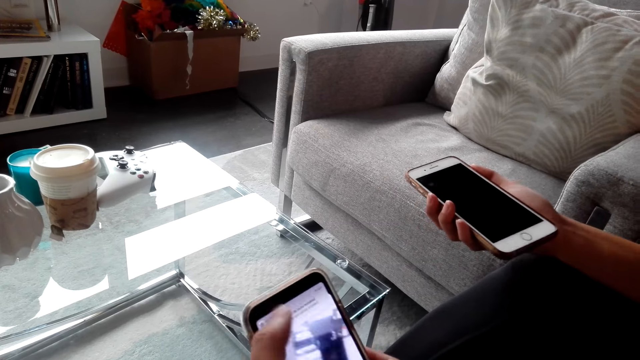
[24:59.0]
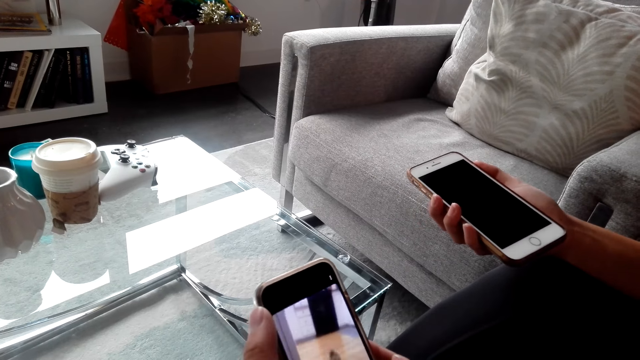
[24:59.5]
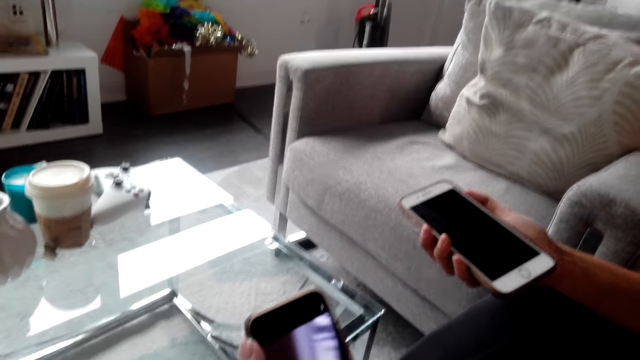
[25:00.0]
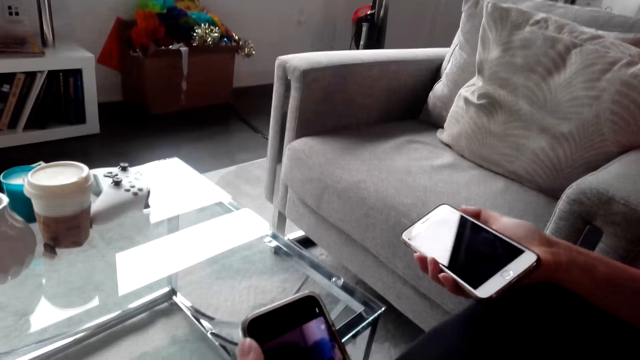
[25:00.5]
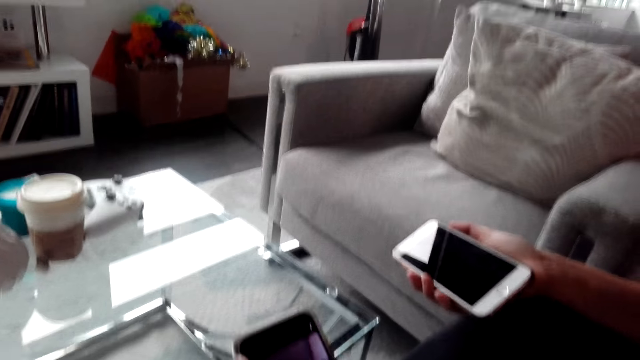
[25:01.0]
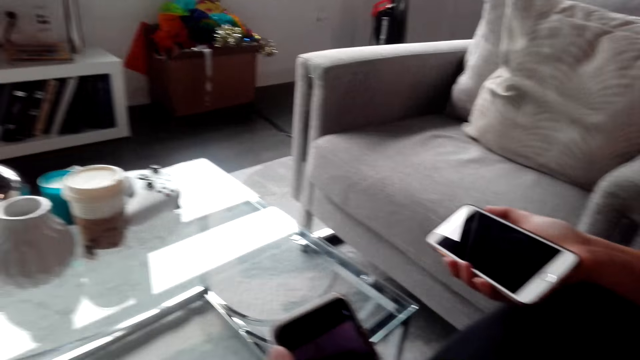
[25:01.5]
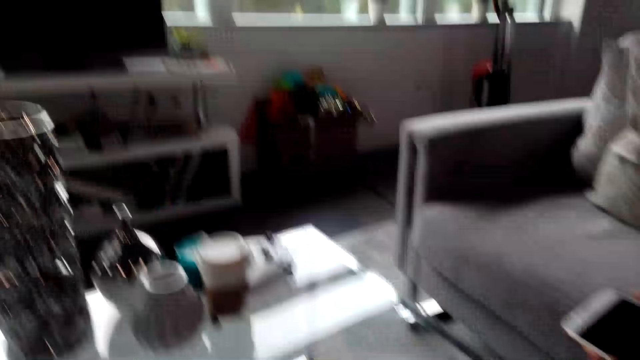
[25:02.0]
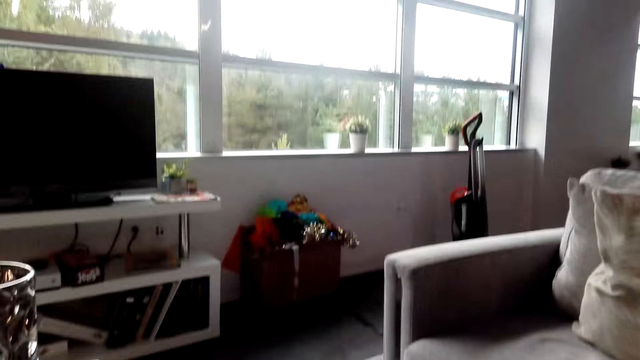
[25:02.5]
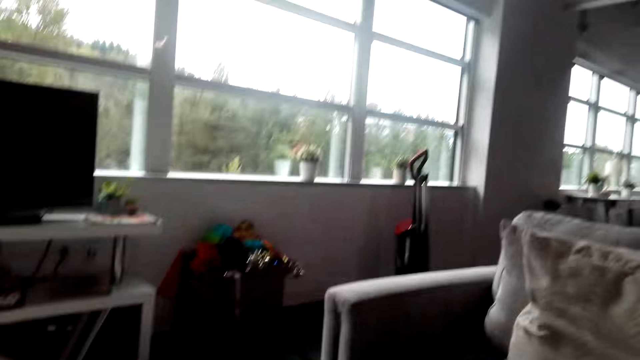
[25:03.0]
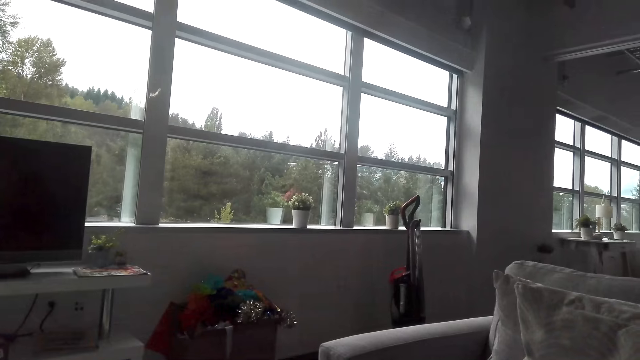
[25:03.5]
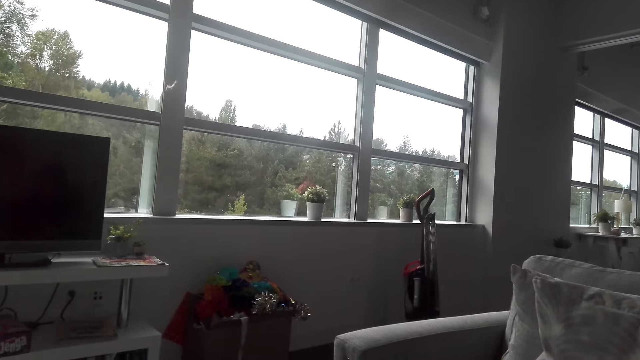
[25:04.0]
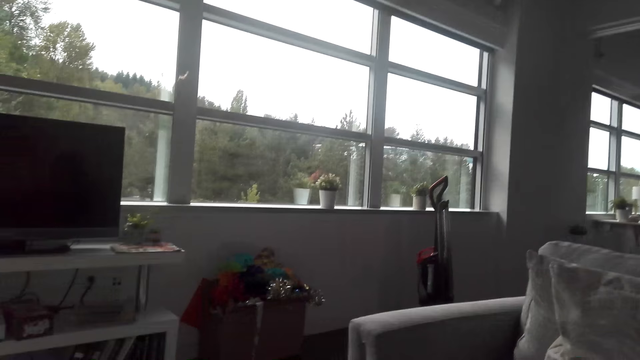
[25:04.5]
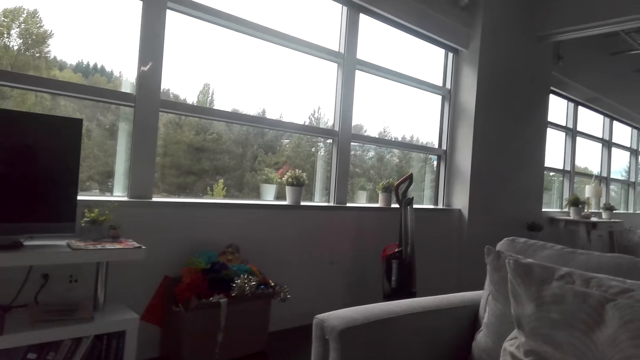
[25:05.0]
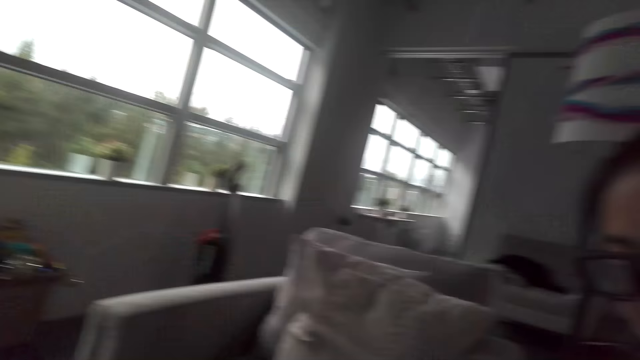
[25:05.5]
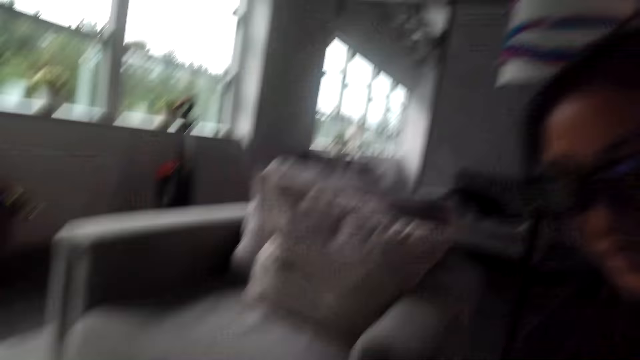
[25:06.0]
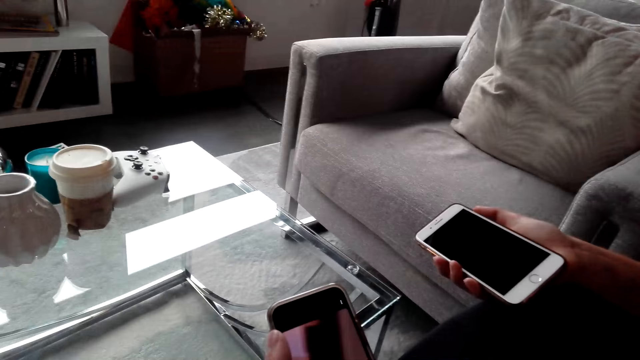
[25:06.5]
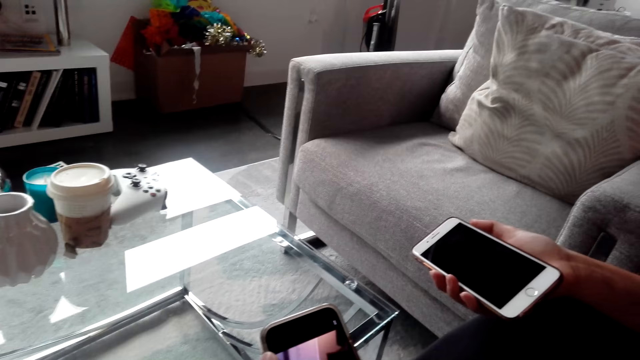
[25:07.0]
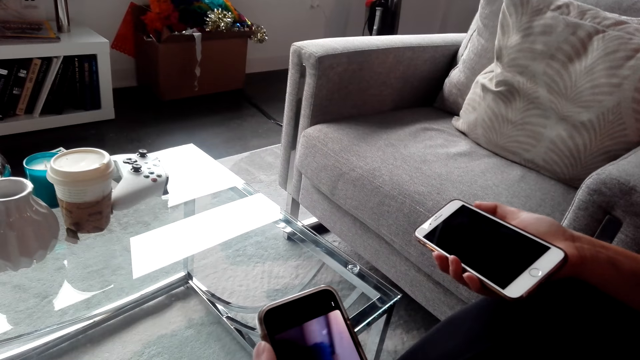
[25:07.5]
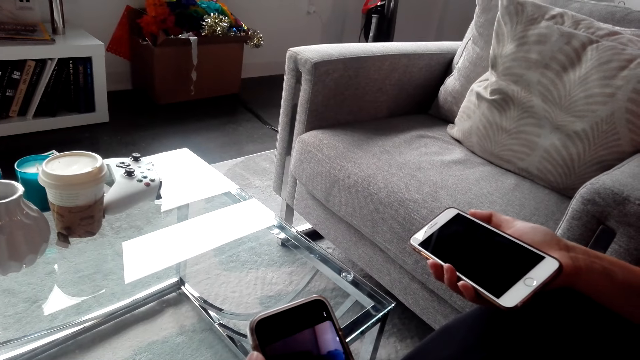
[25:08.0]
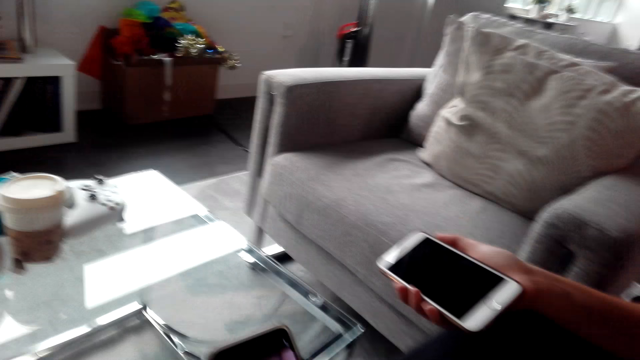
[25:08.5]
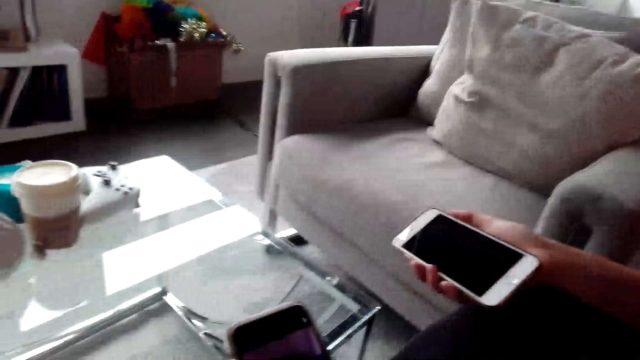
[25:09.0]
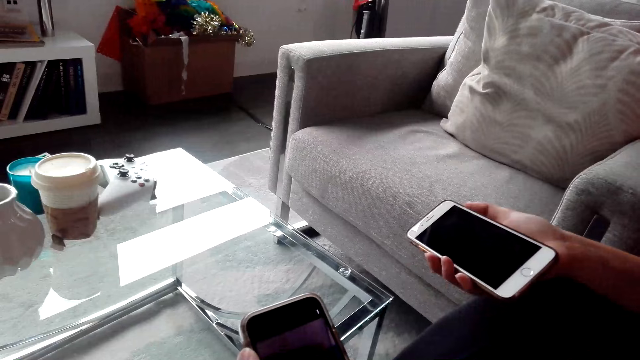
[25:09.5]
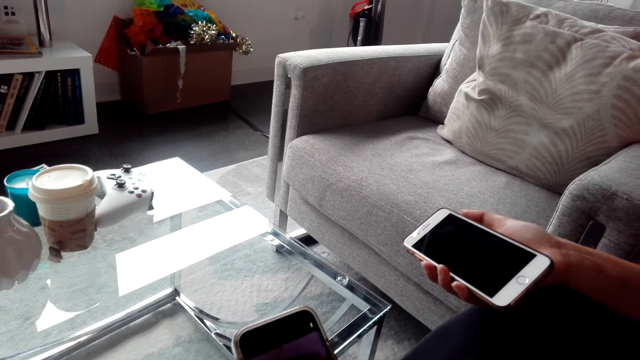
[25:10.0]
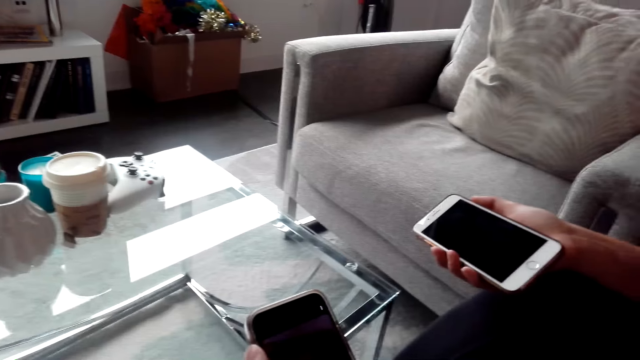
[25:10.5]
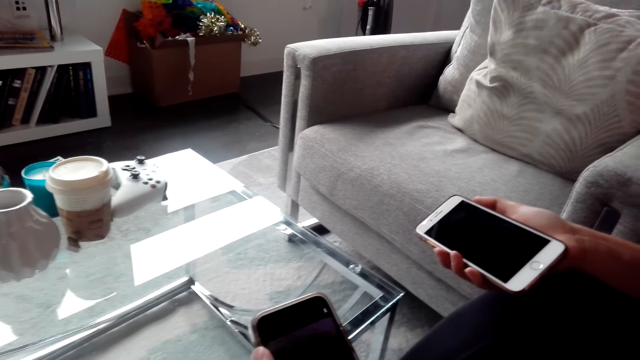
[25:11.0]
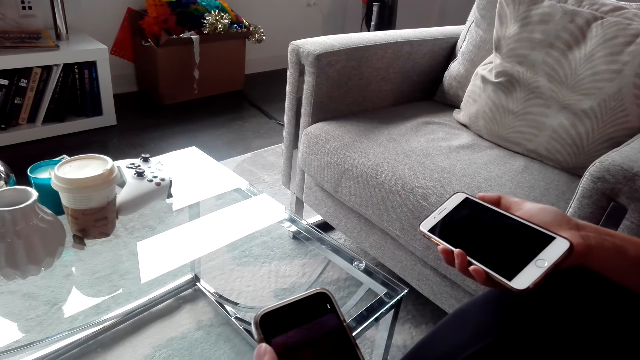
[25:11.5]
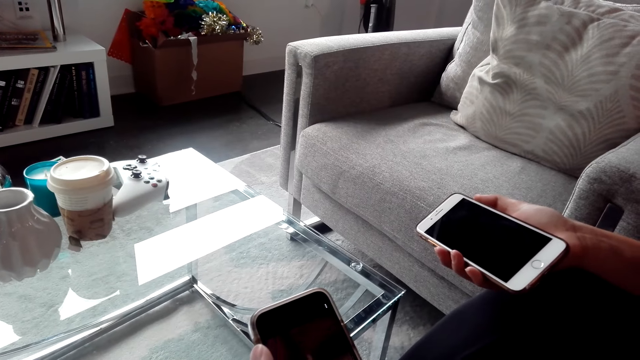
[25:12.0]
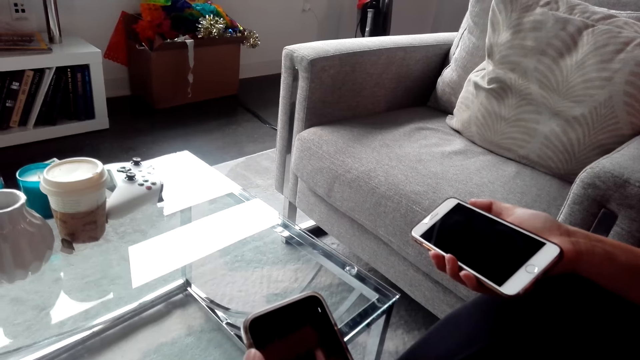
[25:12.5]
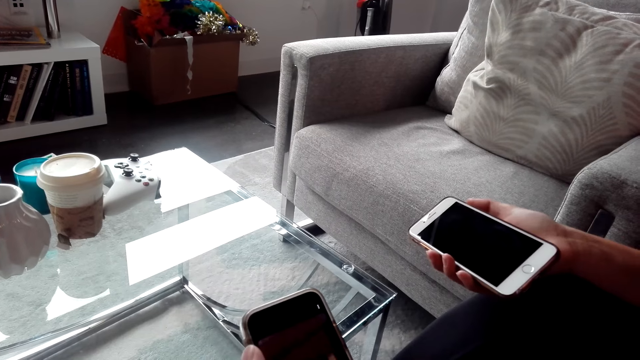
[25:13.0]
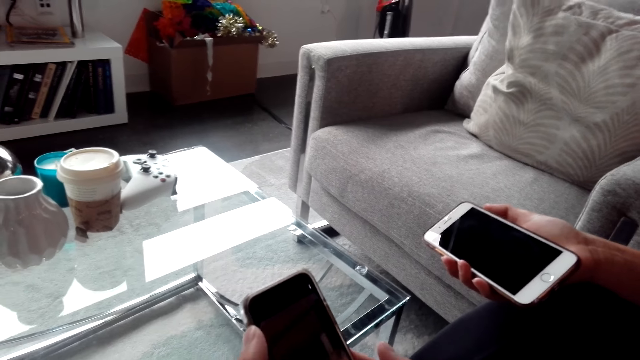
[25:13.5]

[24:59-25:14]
The camera wearer converses with a woman. The woman converses with the camera wearer. The camera wearer looks around the house. He looks at the window. The woman converses with the camera wearer. The camera wearer looks at the woman. The woman converses with the camera wearer. The camera wearer uses his phone. He converses with the woman.

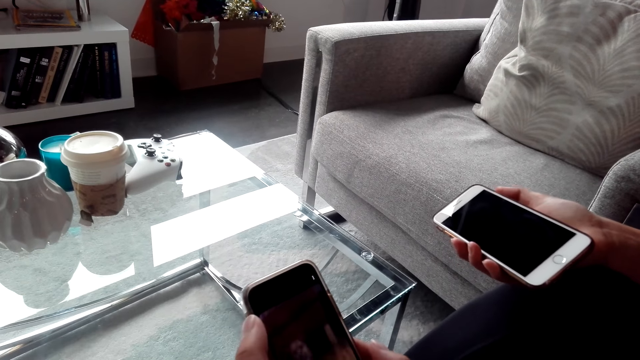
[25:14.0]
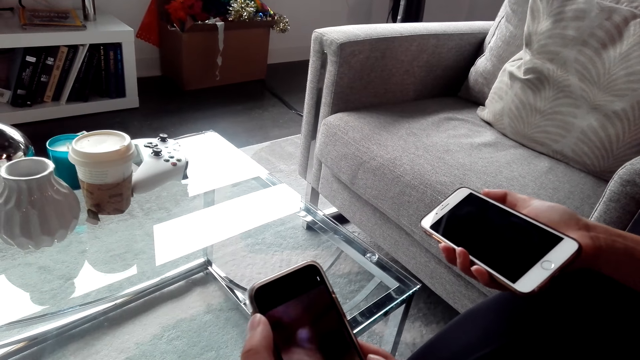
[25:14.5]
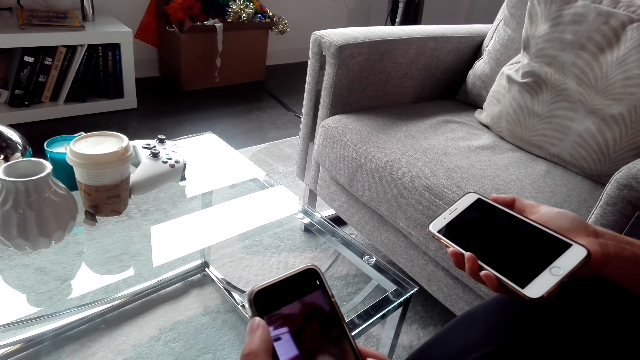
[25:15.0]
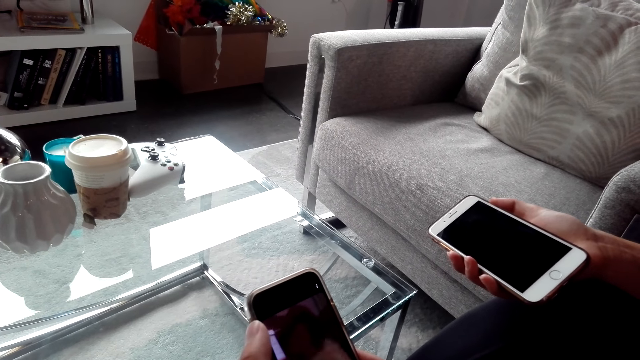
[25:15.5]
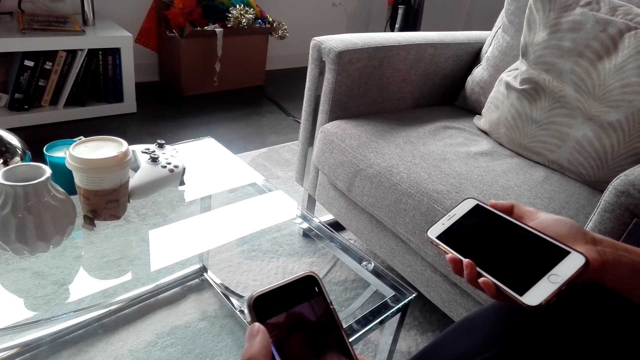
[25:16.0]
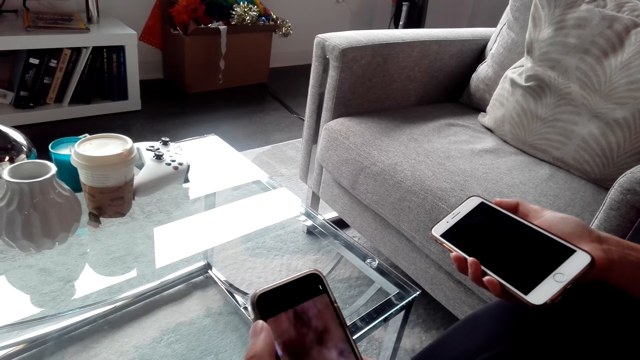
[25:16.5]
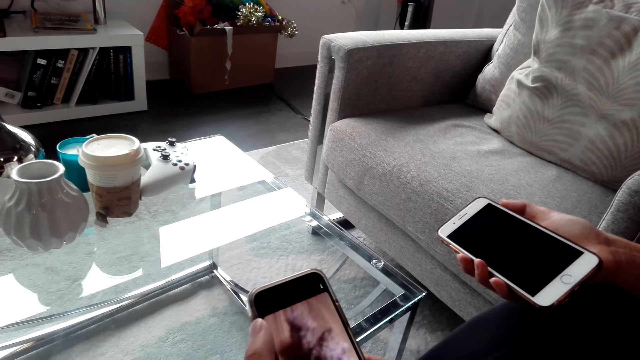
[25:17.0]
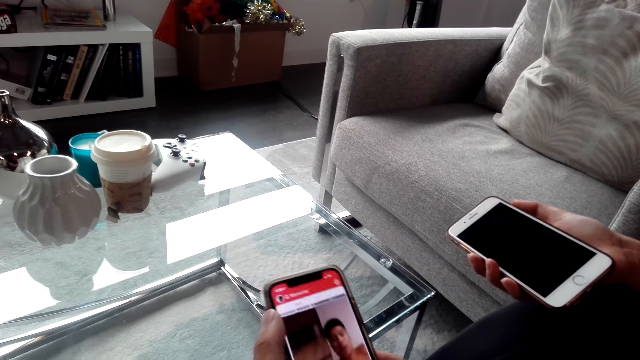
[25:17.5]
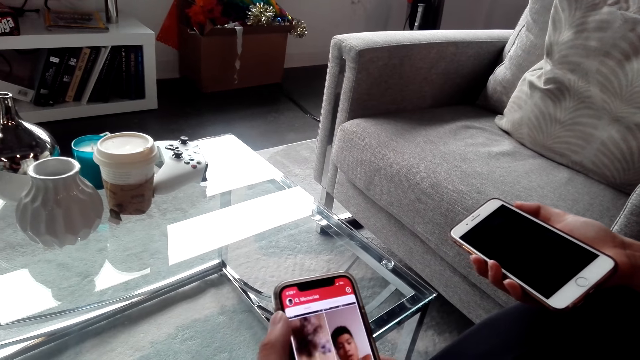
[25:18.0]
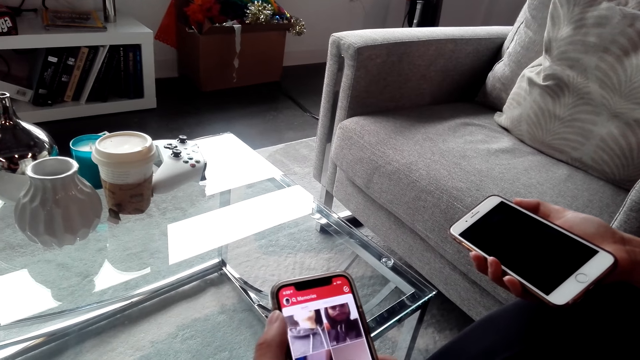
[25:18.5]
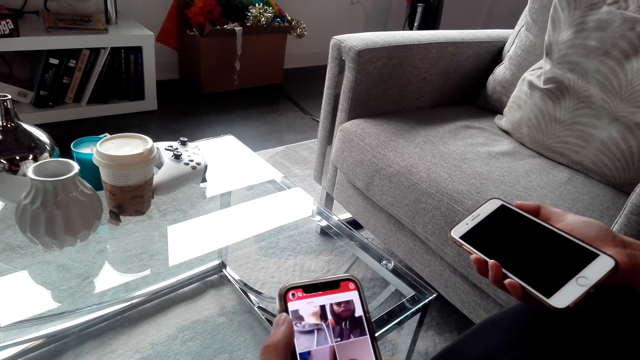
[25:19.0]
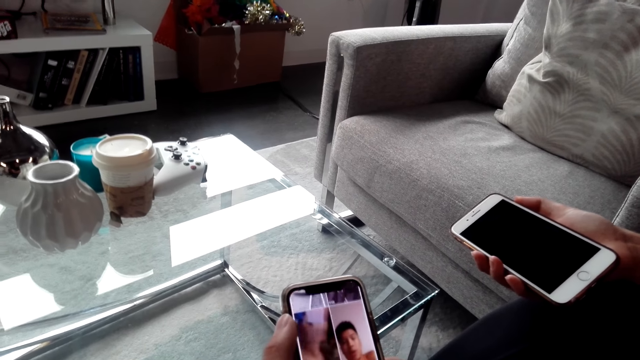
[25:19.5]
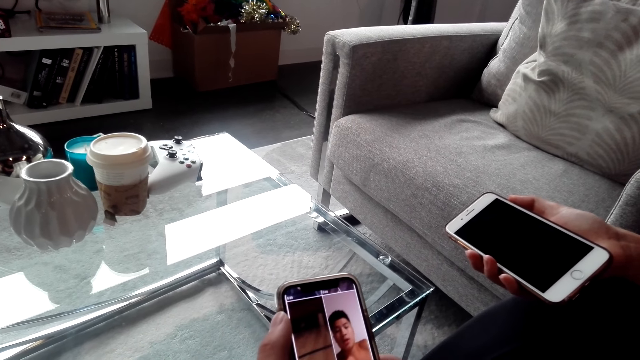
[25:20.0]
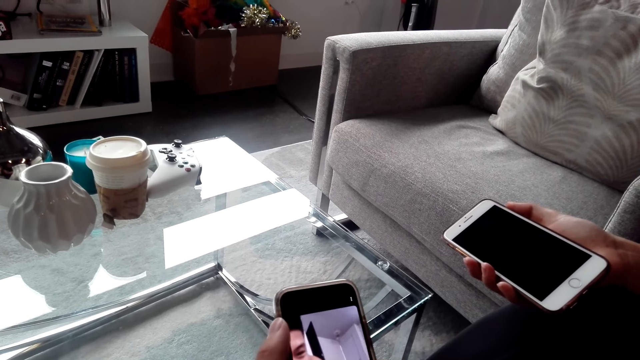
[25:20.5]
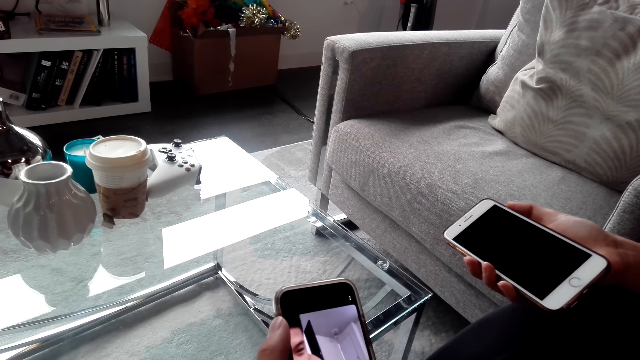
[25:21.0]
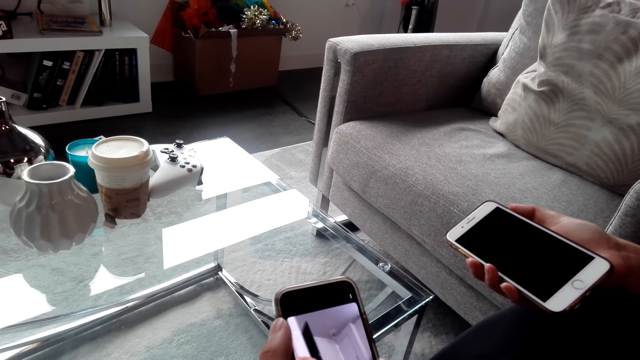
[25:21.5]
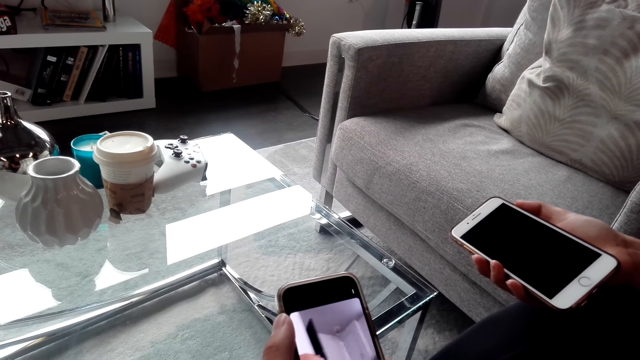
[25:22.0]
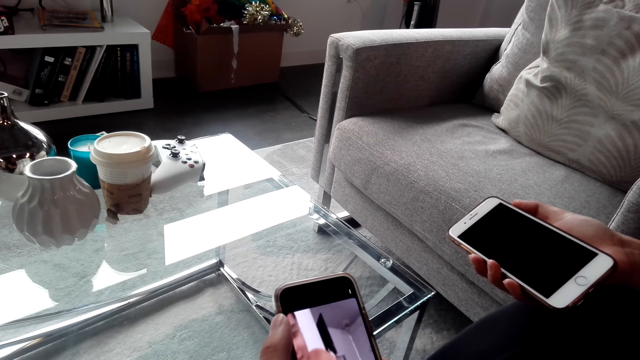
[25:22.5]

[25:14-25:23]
The camera wearer uses his phone. He converses with a woman.
